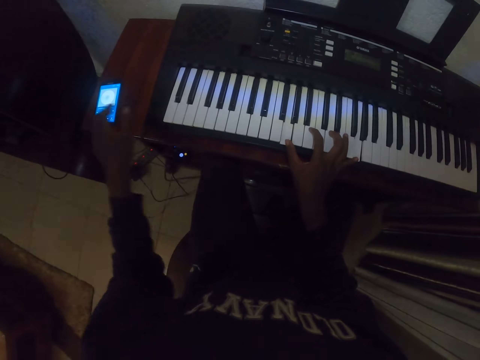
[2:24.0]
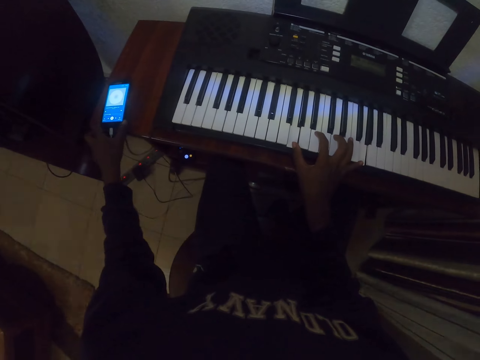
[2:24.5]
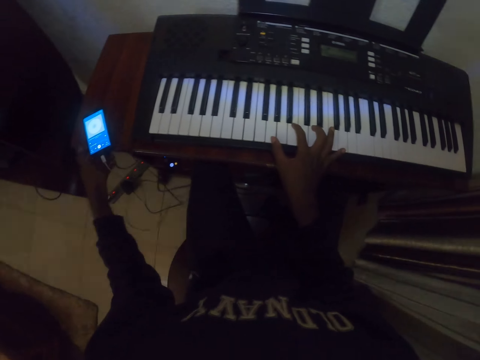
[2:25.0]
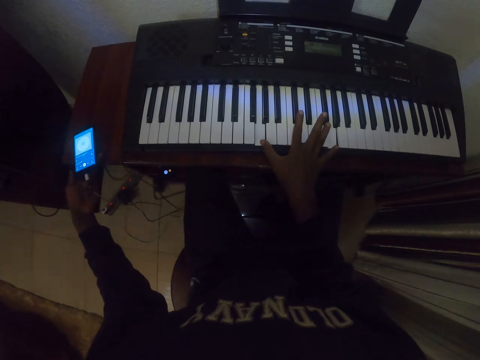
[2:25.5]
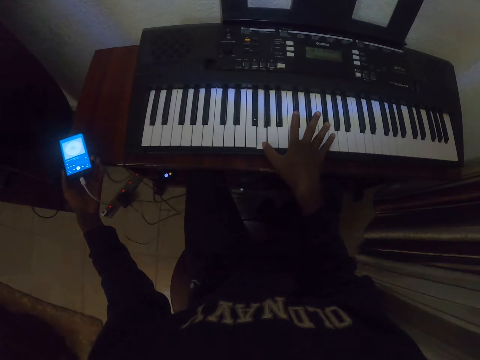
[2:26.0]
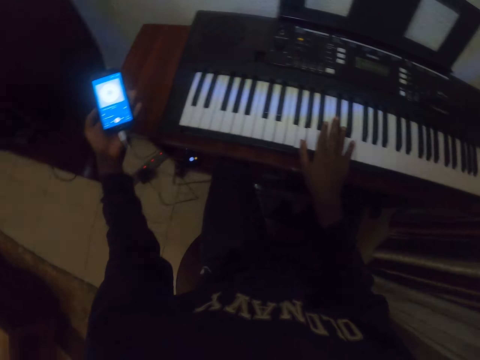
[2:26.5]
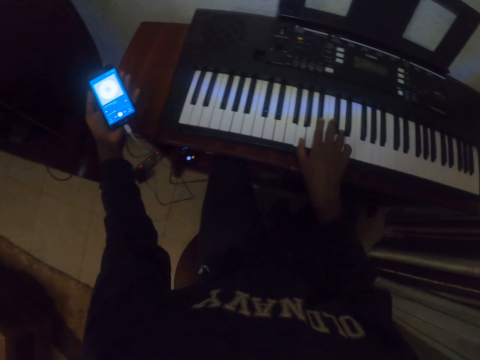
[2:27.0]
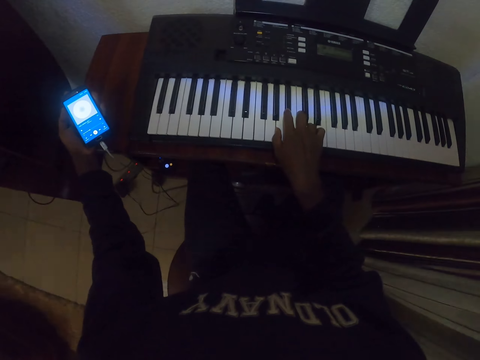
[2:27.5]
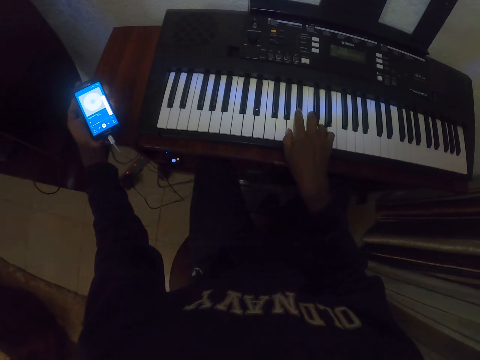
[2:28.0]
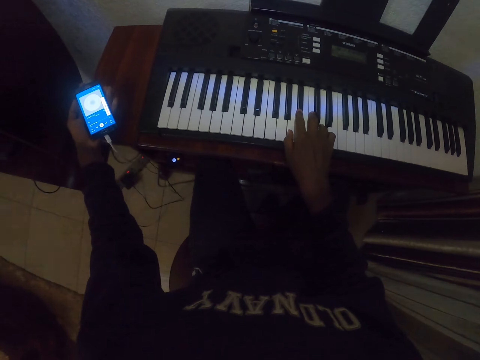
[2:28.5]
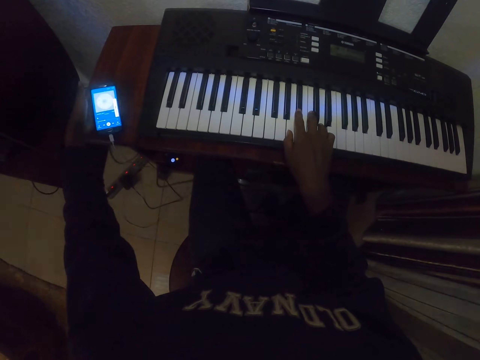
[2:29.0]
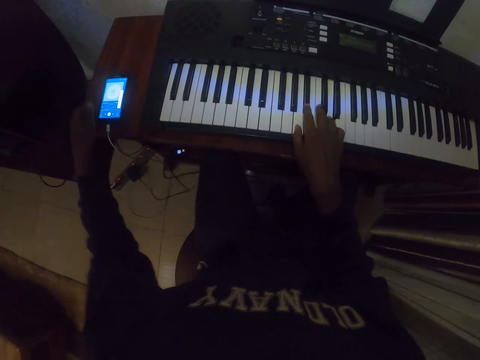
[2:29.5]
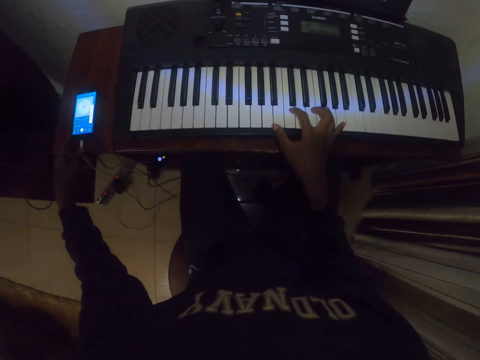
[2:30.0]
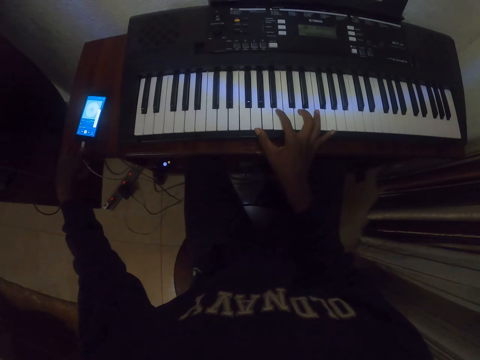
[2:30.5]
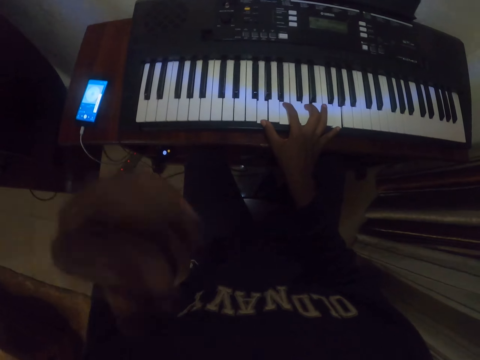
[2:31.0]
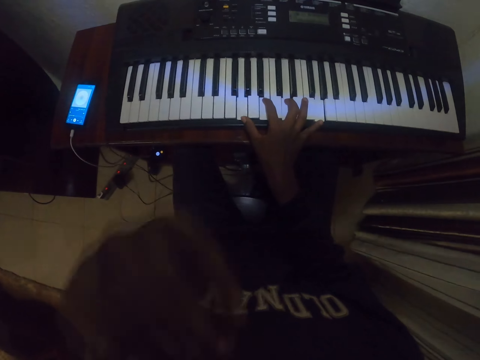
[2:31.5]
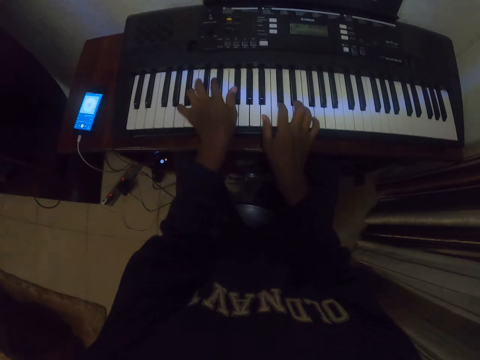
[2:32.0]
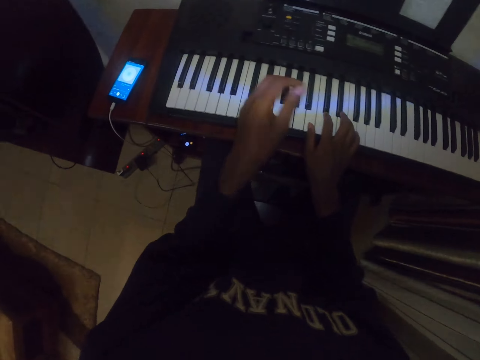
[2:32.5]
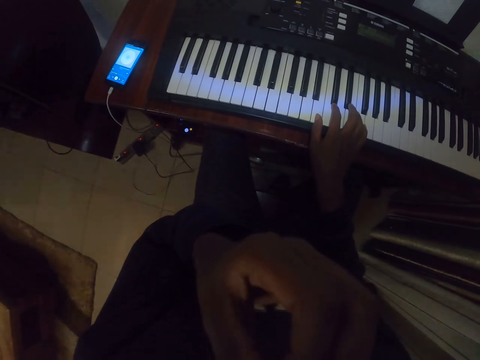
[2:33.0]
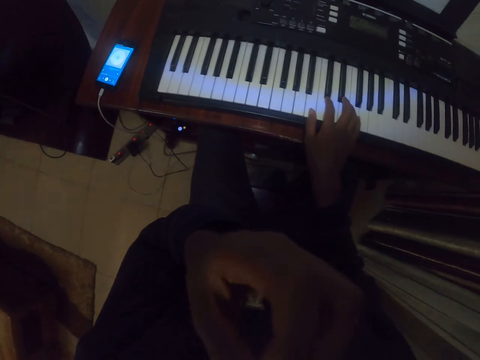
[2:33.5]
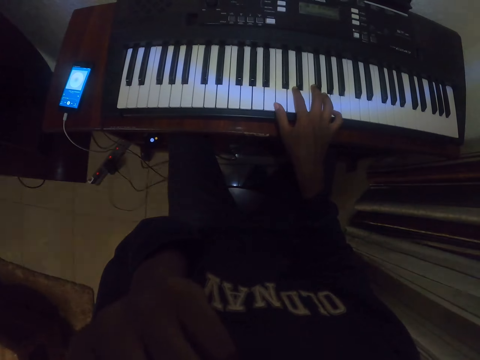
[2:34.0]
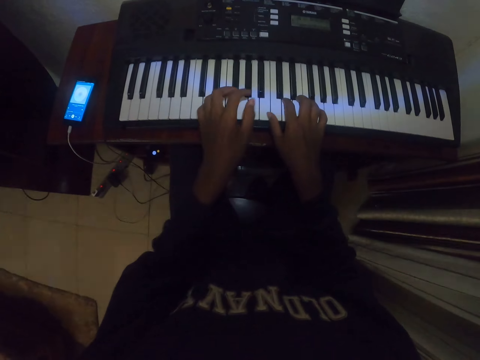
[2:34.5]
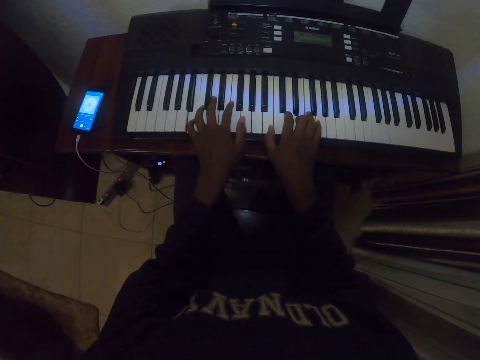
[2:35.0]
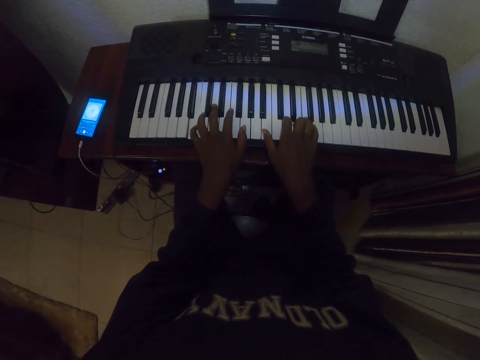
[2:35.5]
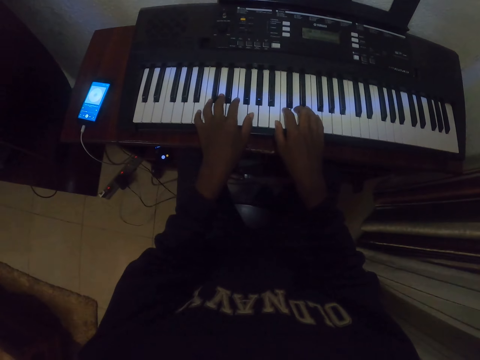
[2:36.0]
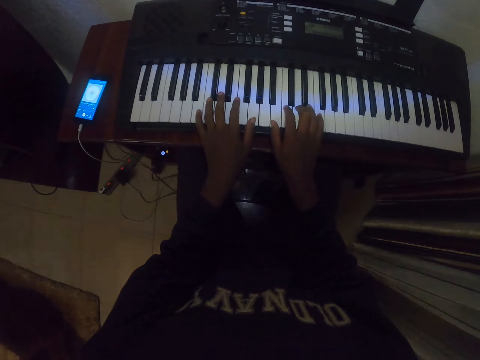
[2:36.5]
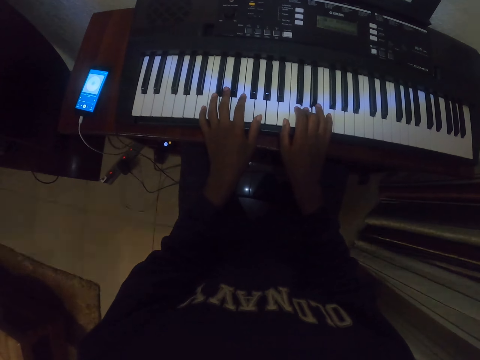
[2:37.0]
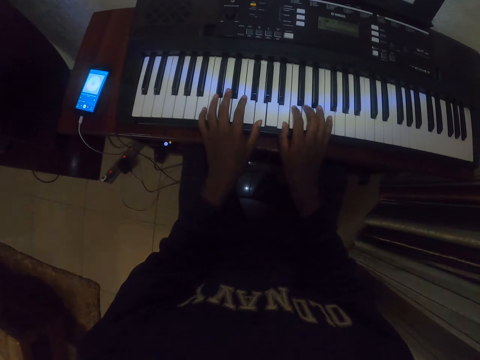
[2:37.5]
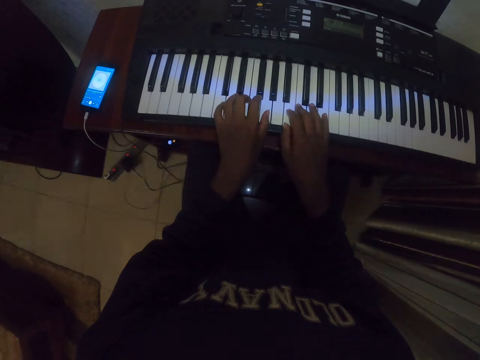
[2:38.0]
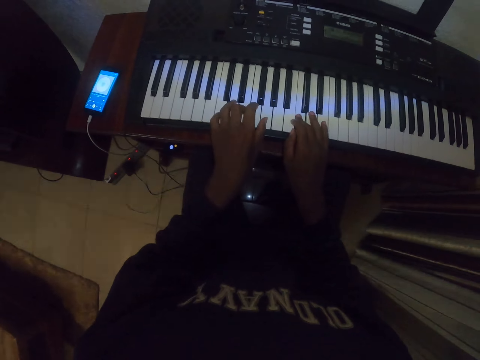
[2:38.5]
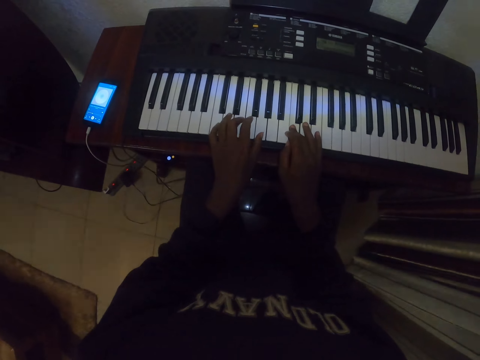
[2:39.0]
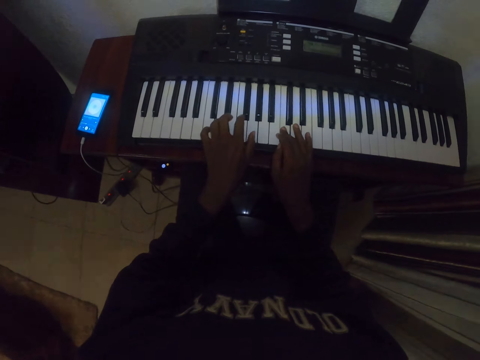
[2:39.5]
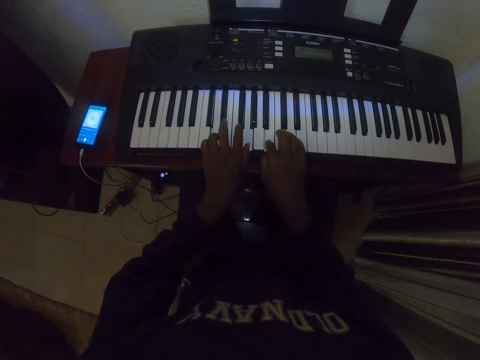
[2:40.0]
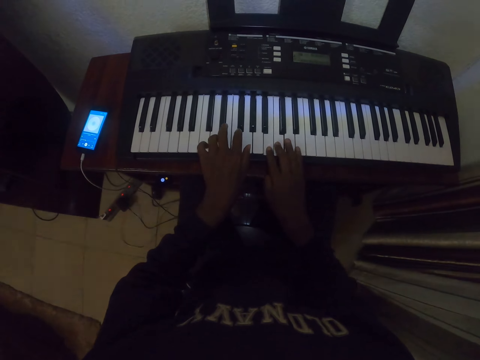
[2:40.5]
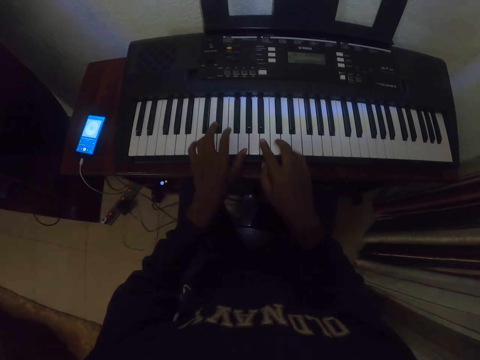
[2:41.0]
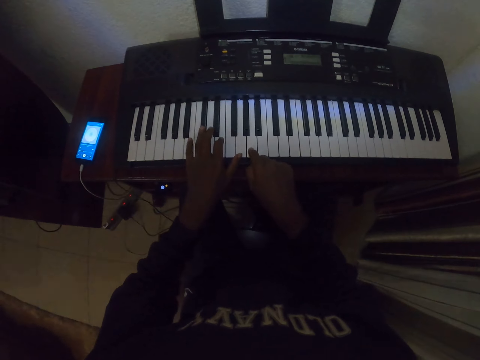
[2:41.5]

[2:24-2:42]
The camera wearer picks up a phone and operates the phone. They put the phone down and touch the body. They play the piano. They play the piano.

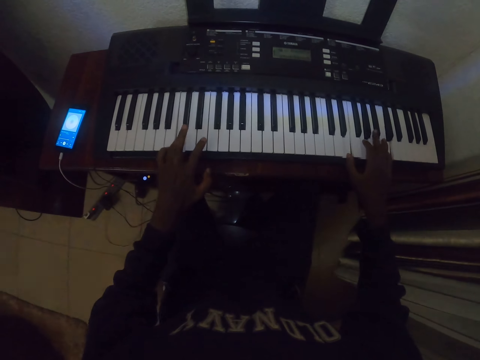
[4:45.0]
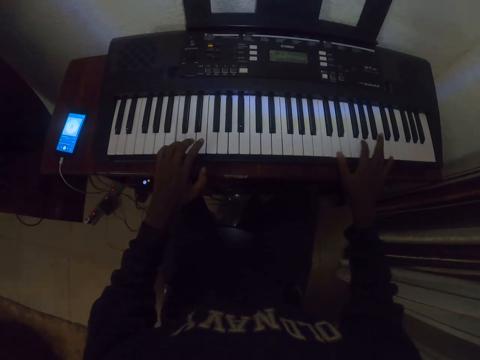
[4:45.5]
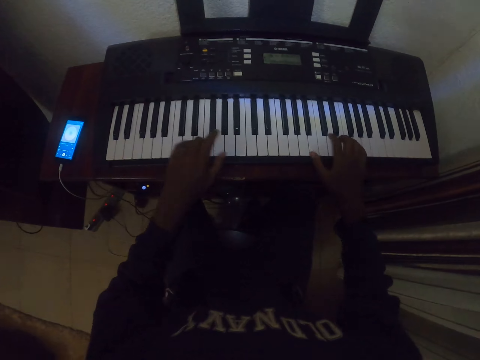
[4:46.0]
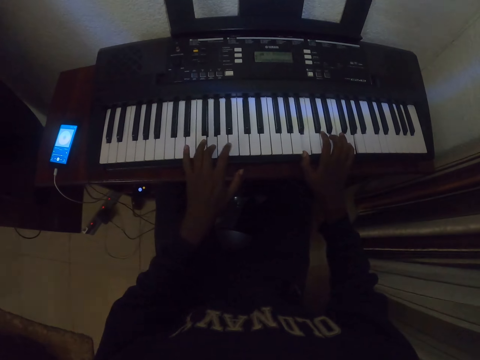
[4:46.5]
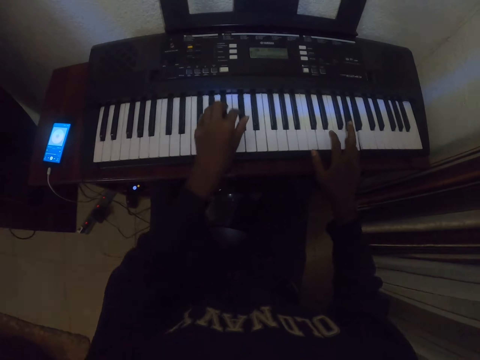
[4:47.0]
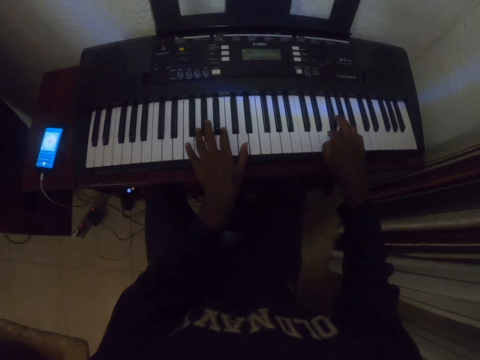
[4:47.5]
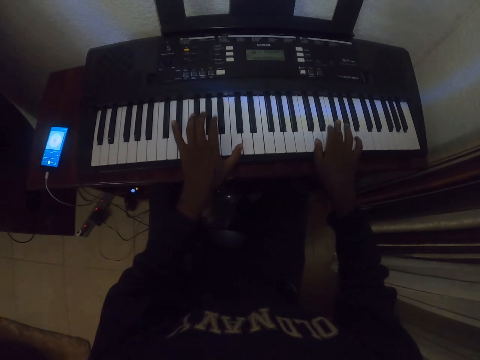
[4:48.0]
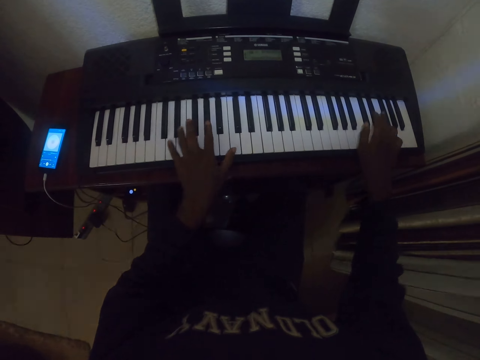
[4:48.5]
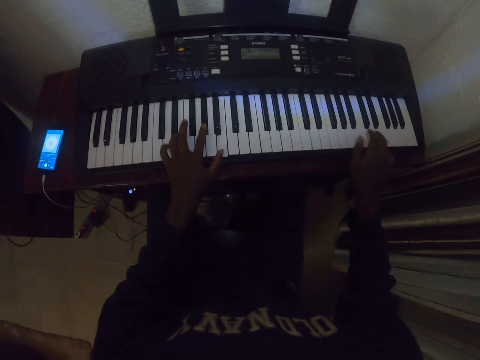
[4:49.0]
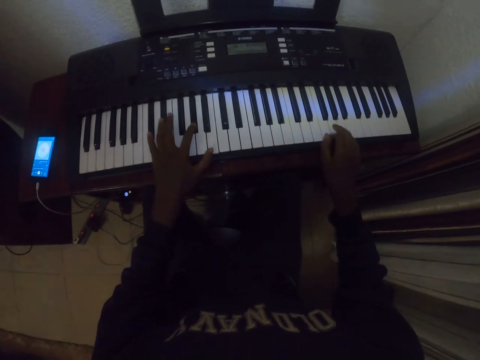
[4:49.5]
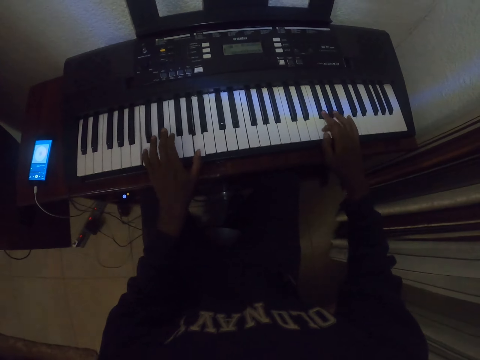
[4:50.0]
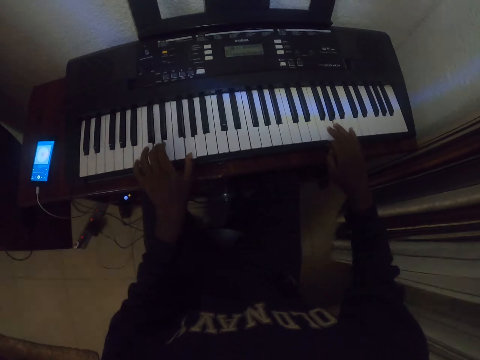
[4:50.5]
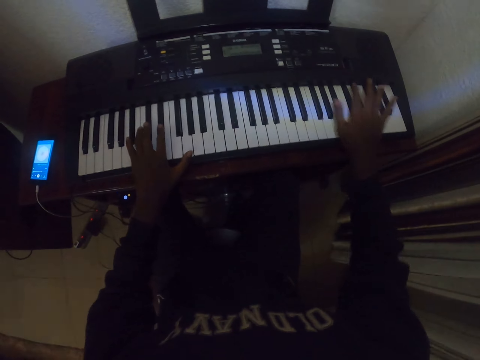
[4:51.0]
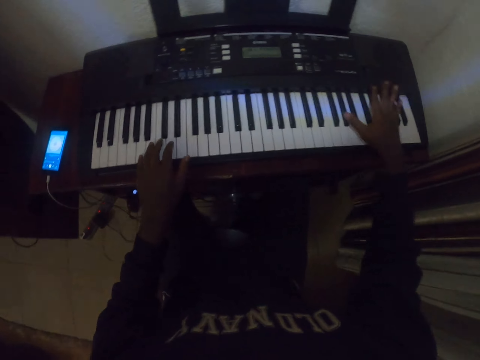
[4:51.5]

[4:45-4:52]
The camera wearer presses keys on a keyboard.

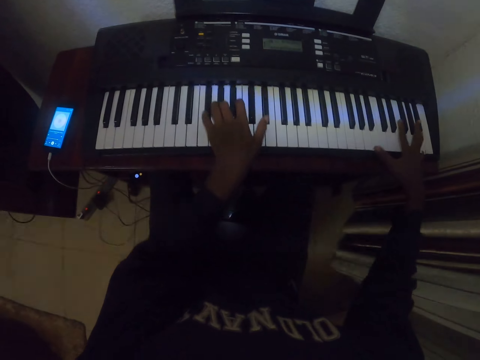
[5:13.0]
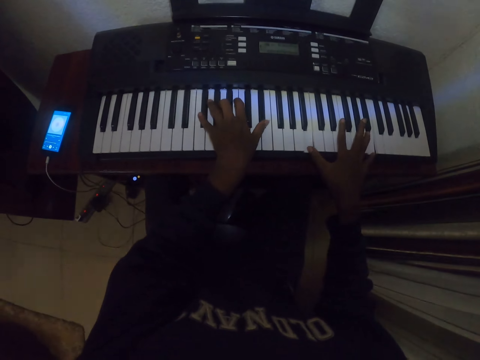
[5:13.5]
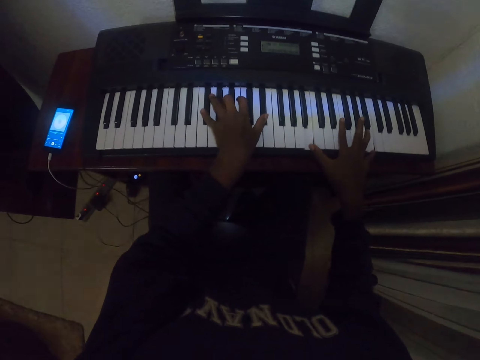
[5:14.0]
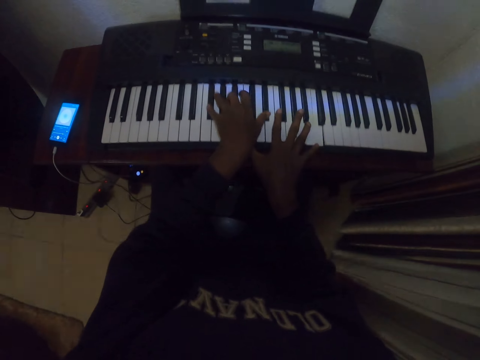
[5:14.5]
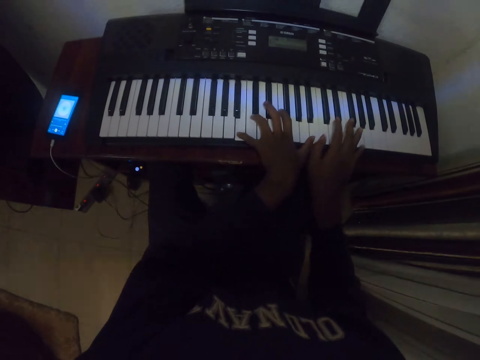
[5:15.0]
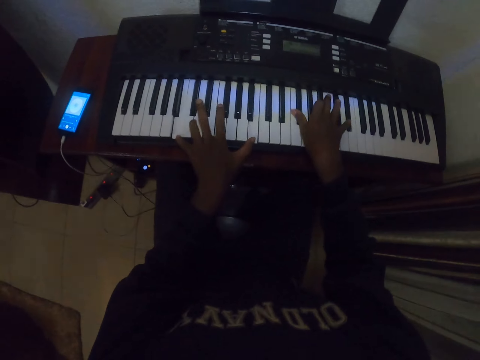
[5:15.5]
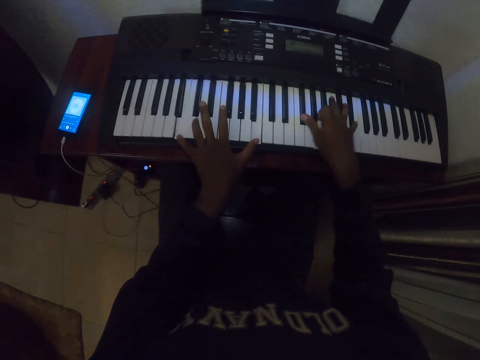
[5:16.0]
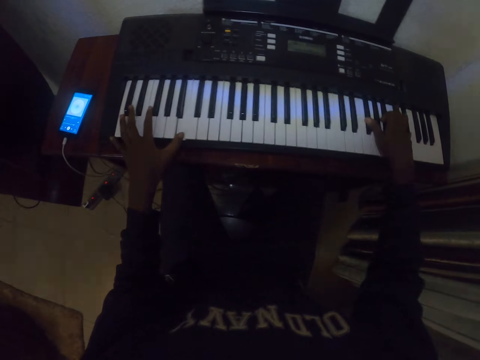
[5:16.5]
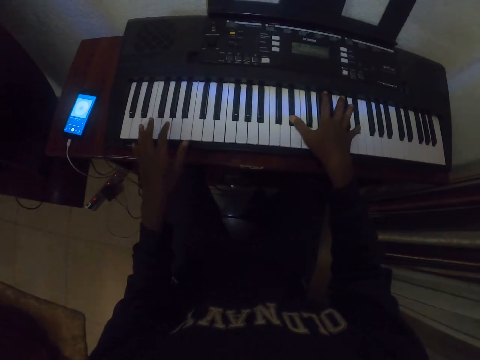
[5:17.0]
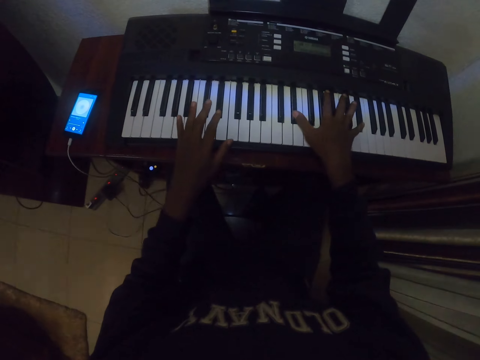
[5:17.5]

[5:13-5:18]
The camera wearer presses keys on a keyboard.
